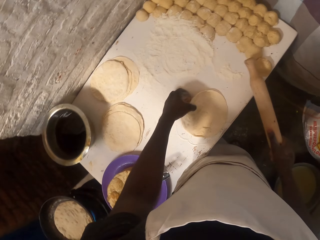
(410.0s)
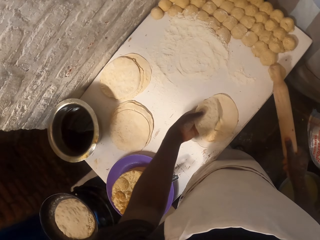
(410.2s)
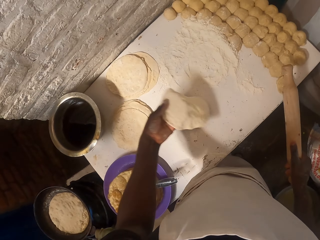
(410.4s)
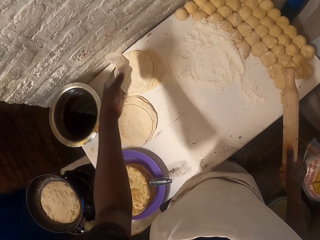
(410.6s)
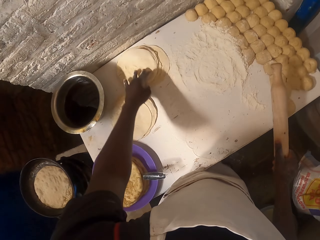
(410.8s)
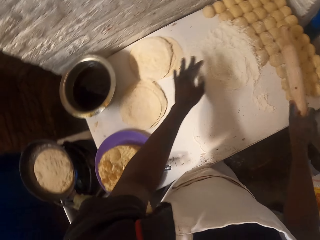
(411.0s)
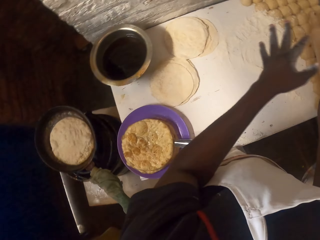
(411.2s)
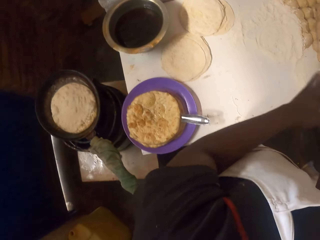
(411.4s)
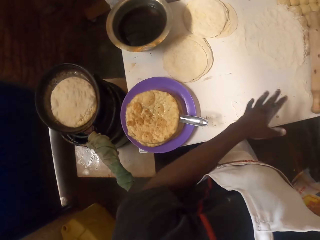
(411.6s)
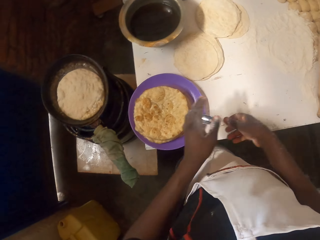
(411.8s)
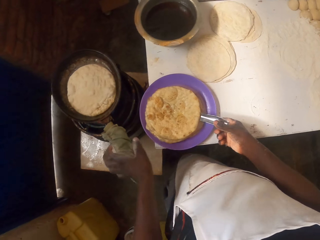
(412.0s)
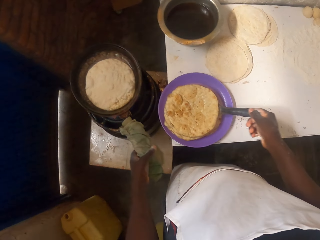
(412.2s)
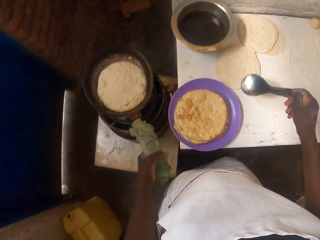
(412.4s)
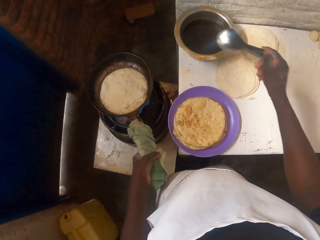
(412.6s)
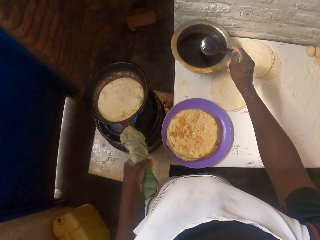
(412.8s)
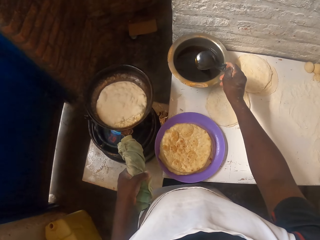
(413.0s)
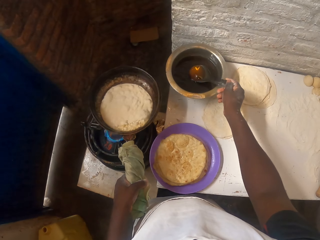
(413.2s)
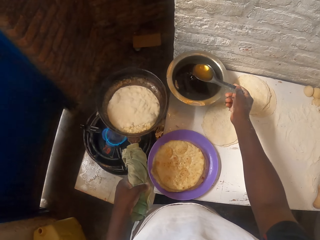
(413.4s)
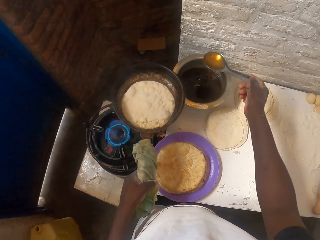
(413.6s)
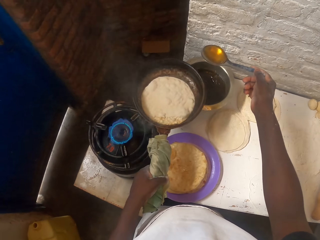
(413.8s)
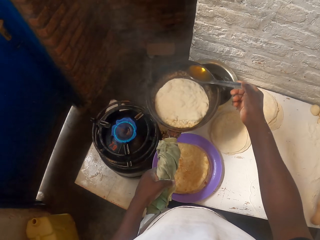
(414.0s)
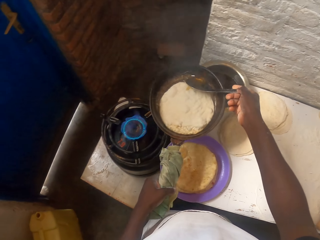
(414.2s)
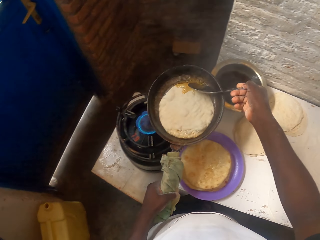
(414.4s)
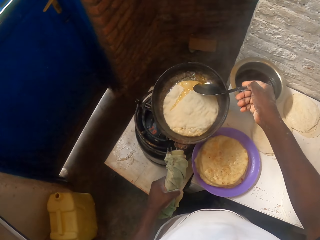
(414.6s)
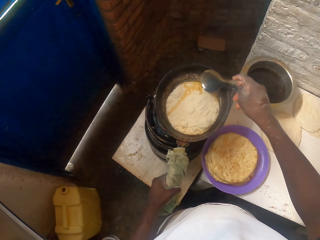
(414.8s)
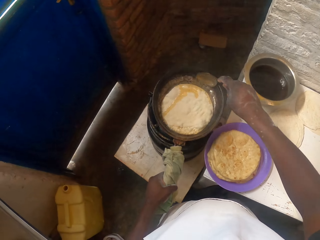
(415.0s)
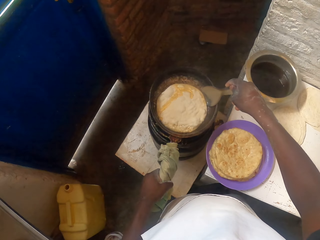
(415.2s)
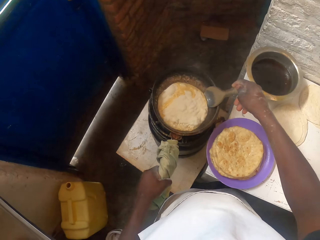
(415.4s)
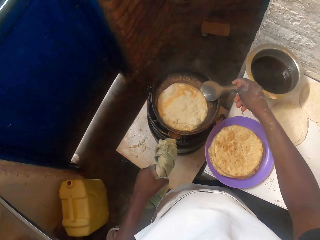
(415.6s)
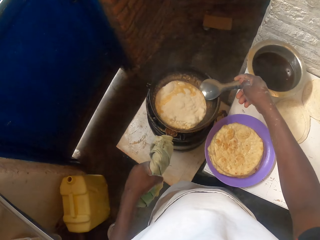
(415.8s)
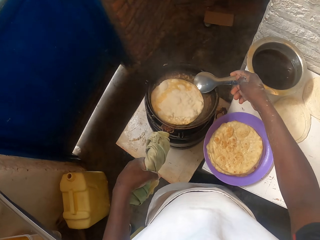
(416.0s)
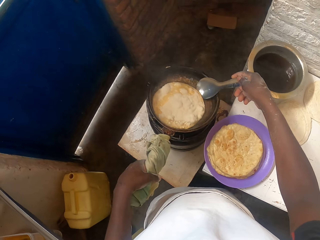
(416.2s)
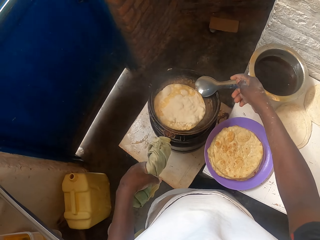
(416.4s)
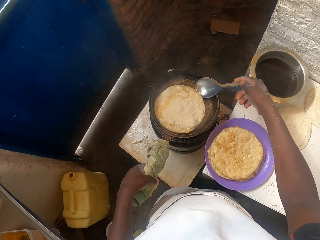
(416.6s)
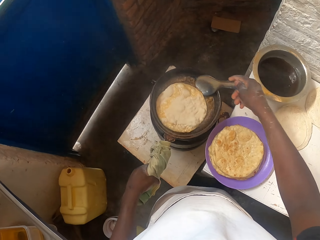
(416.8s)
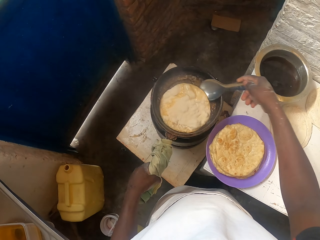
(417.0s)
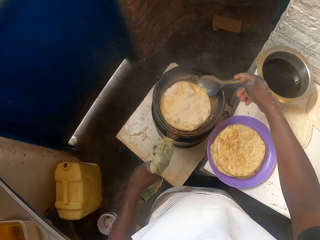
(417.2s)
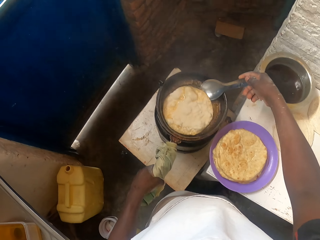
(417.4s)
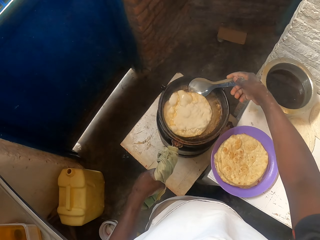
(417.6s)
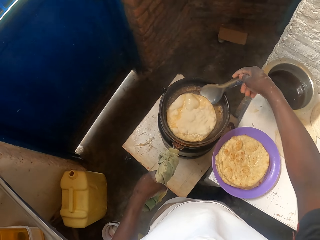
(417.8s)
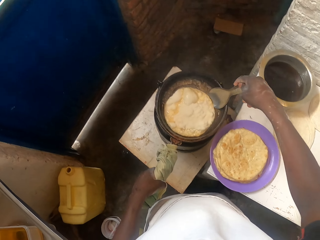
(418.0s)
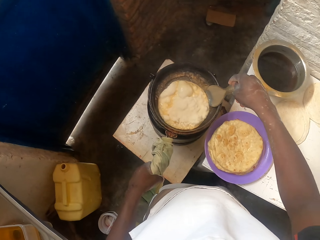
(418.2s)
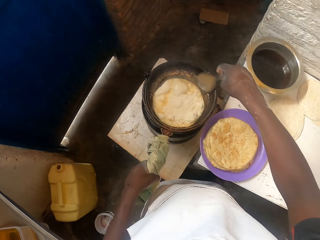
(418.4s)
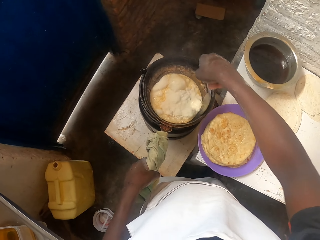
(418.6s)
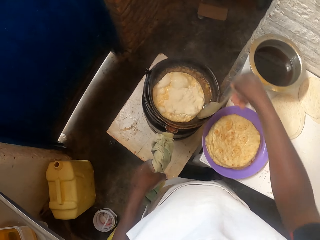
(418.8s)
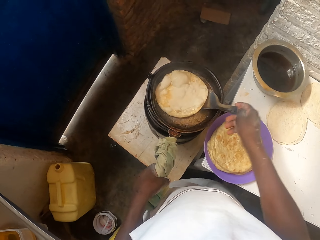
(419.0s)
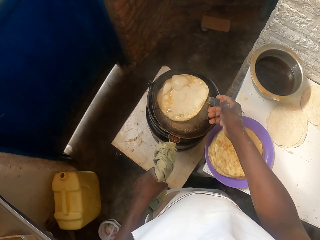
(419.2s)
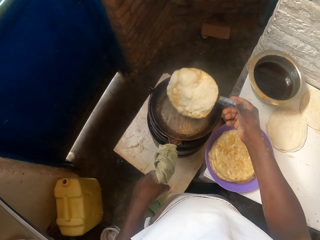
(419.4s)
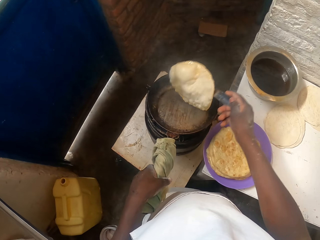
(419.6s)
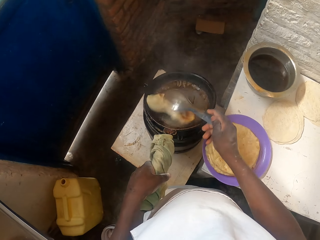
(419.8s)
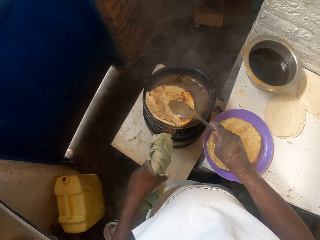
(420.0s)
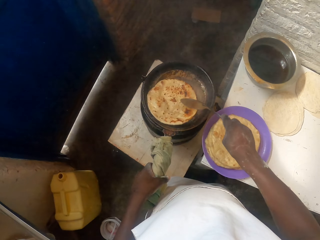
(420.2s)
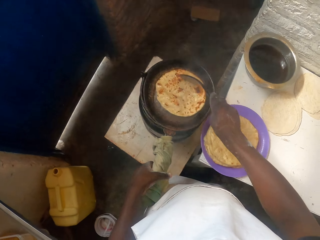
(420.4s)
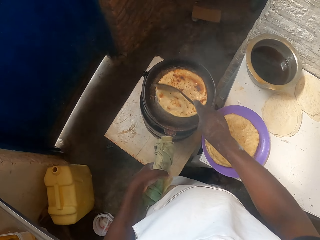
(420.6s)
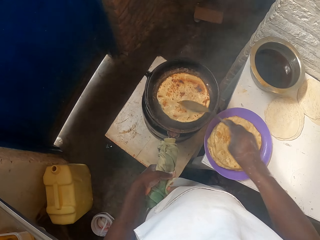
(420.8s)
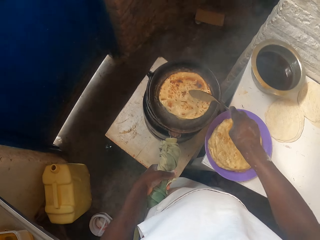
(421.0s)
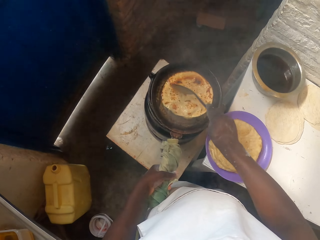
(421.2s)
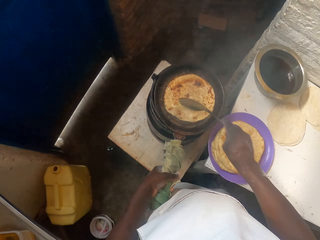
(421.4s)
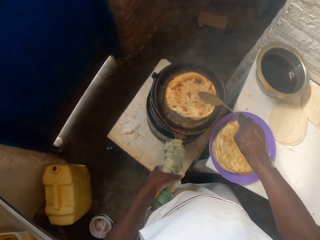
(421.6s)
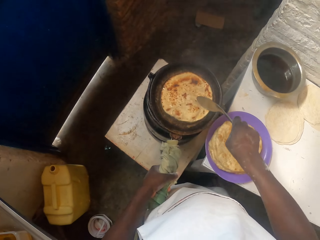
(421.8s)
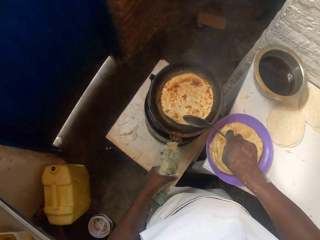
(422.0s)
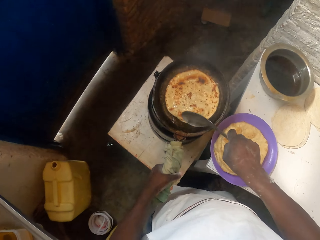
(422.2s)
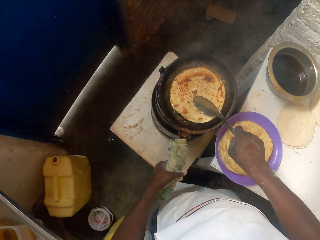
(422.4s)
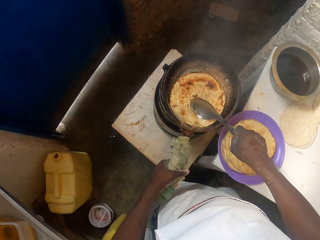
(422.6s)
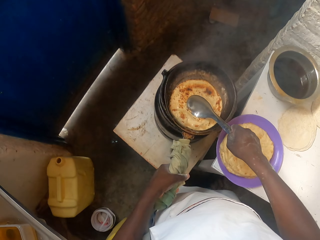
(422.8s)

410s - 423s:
The camera wearer lifts the dough. He places the dough on top of the other doughs. He places the rolling pin on the doughs. He rubs his hands. He picks up the serving spoon with the right hand. He holds the cooking spoon. He holds the cooking pan with the left hand. He lifts the cooking pan with the left hand. He holds the handle. He fetches cooking oil from the cooking pot. He pours the cooking oil in the cooking pan with the serving spoon. He places the cooking pan on the gas cooker. He moves the roti in the pan with the serving spoon. He scoops the roti with the serving spoon. He lifts the roti with the serving spoon. He turns the roti with the serving spoon. He places the roti with the serving spoon. He moves the roti in the pan with the serving spoon.

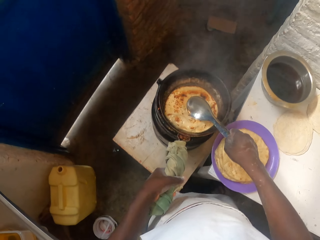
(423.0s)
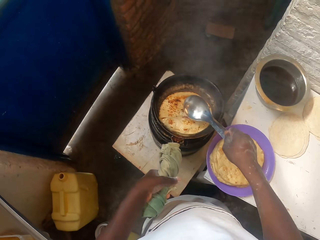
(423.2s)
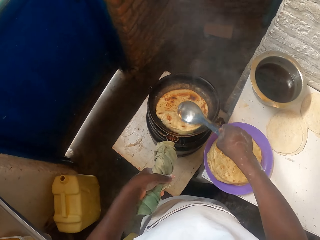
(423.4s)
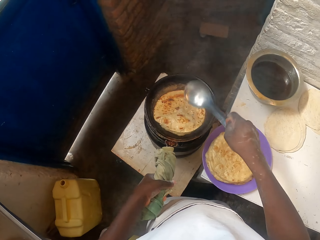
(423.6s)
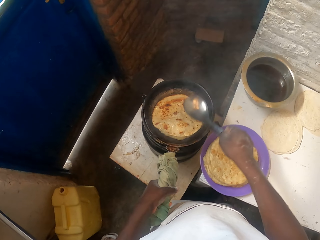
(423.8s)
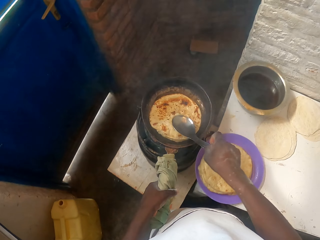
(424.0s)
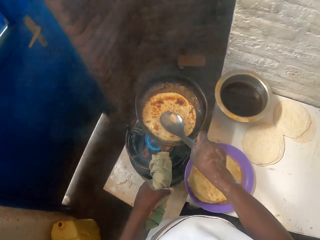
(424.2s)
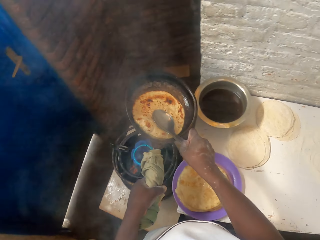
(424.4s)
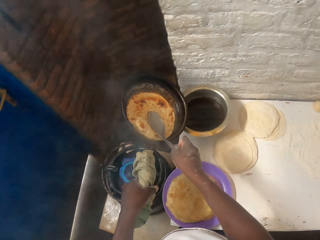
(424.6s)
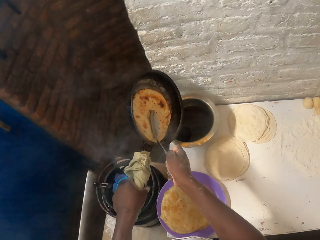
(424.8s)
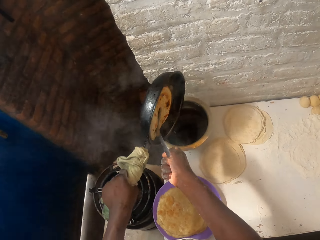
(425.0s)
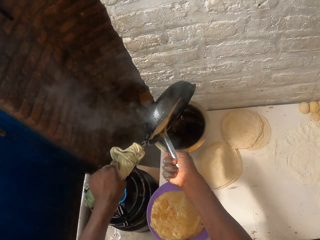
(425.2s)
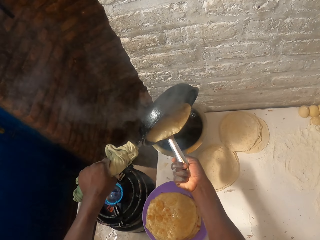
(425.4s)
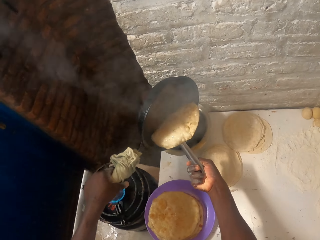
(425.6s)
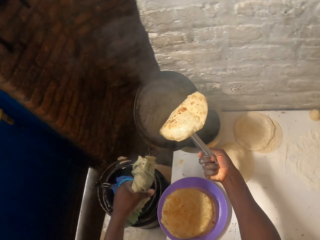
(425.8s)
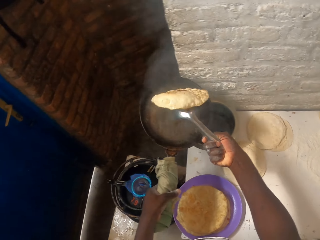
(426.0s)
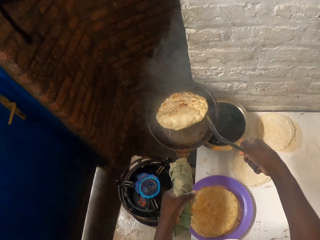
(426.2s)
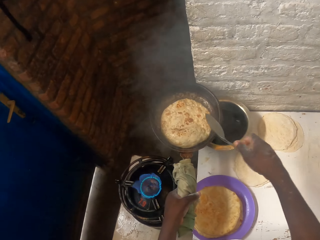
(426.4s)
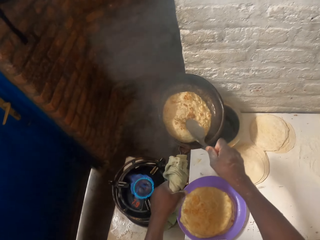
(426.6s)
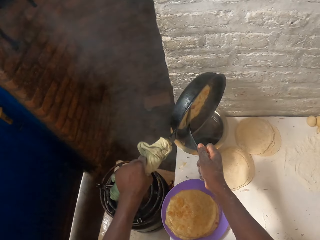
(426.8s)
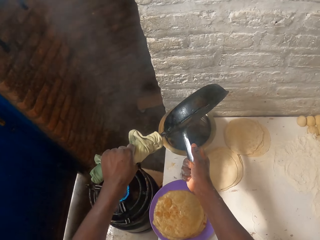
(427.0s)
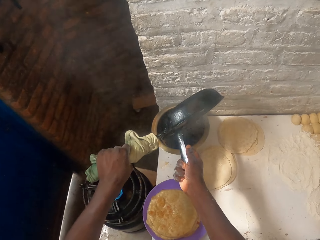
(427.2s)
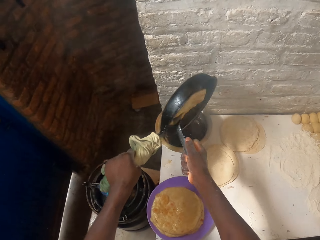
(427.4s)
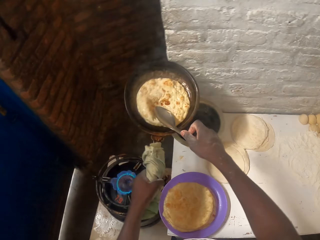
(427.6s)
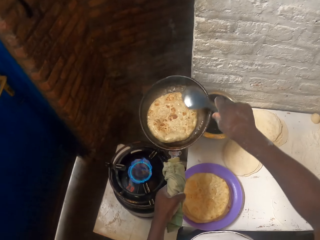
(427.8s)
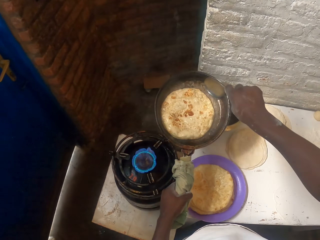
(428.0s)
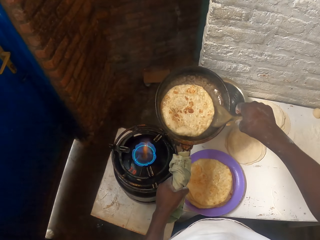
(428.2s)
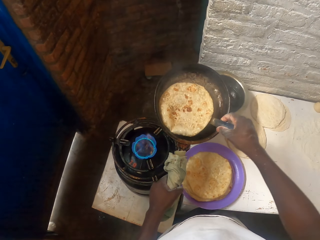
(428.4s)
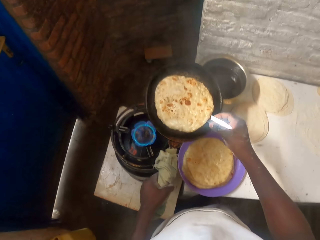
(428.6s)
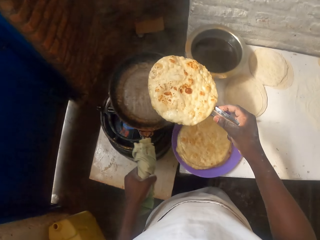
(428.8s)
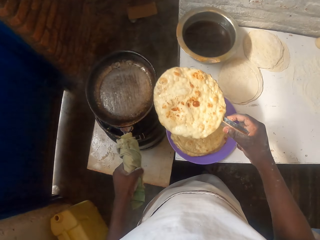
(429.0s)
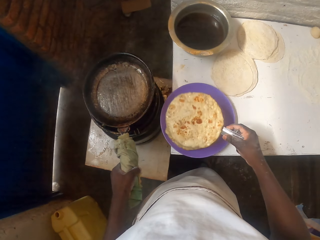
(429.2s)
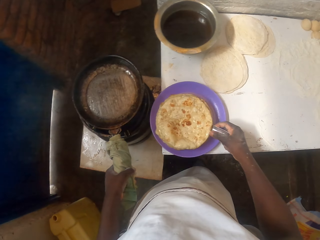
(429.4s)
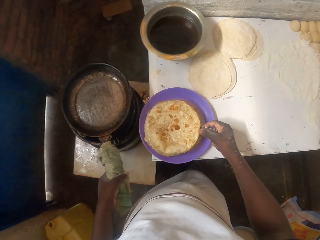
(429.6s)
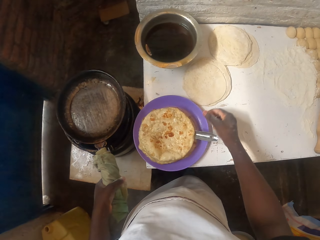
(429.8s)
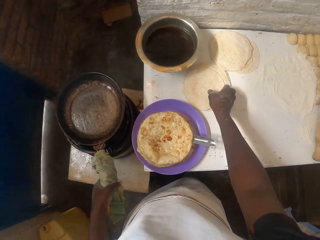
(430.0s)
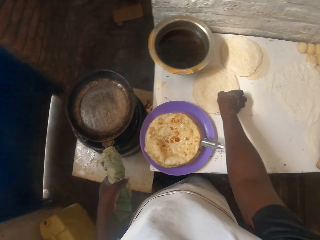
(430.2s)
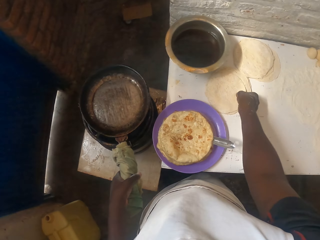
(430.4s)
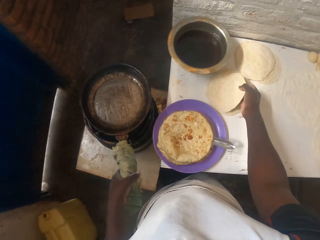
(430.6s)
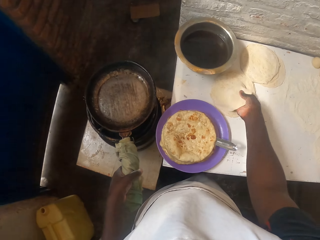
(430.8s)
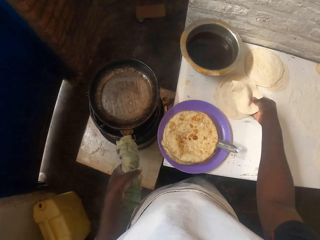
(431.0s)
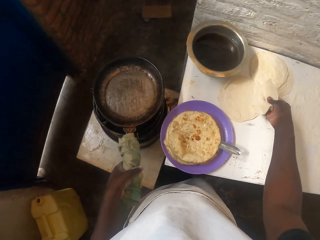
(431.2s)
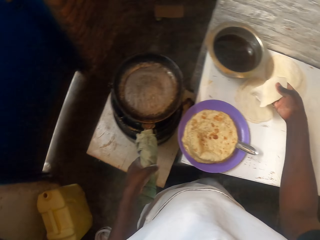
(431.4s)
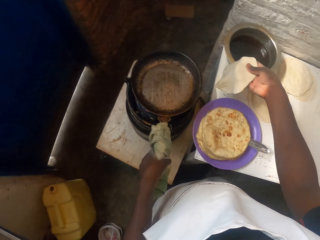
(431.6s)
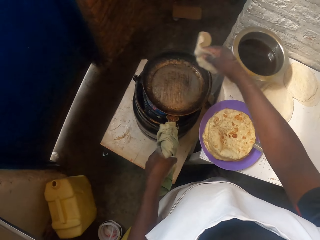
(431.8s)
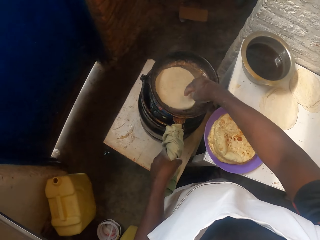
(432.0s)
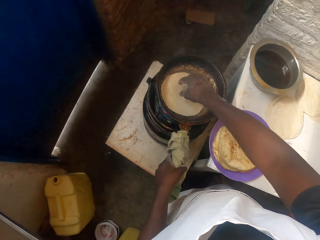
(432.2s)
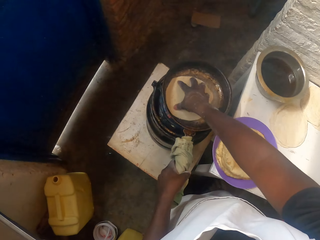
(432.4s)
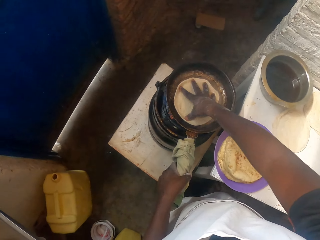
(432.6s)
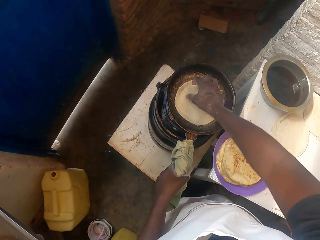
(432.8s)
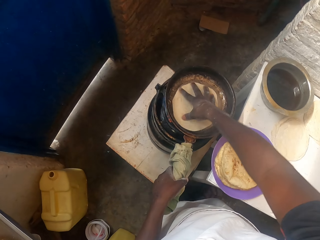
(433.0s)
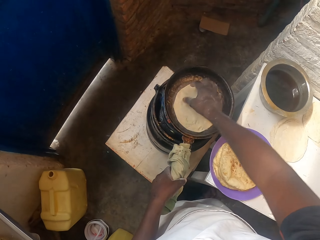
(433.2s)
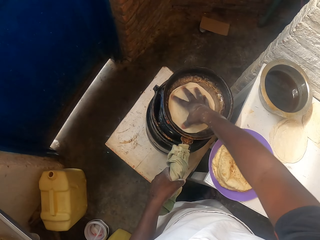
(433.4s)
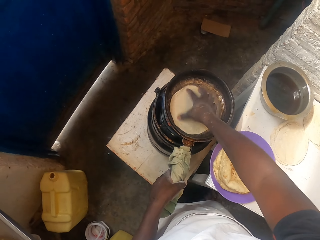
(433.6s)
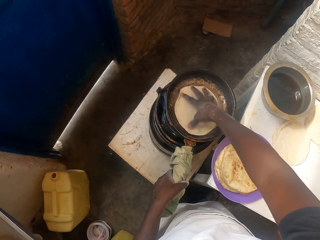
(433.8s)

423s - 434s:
The camera wearer lifts the serving spoon. They lift the cooking pan. They touch the roti or flat bread with the serving spoon. They turn the cooking pan. They pour oil into the cooking pot. They hold the roti with the serving spoon. They throw the roti in the cooking pan. They move the flat bread in the pan. They touch the roti with the serving spoon. They turn the cooking pan. They pour oil into the cooking pot. They turn the cooking pan again. They scoop the roti with the serving spoon. They lift the roti with the serving spoon. They place the roti in the bowl. They place the cooking pan on the gas cooker. They pick up the dough from the table. They hold the dough. They place the dough on the cooking pan. They move the dough with the right hand. They spread the dough.
